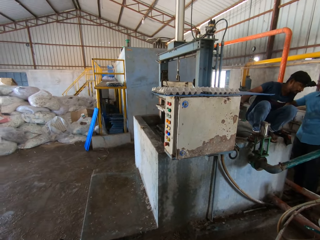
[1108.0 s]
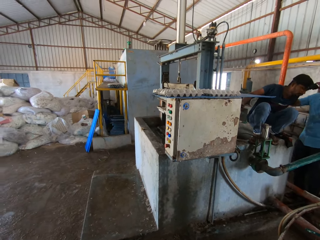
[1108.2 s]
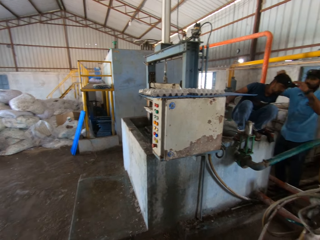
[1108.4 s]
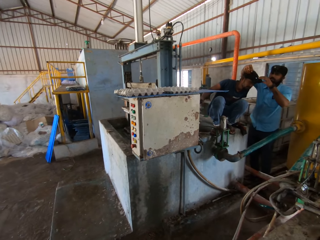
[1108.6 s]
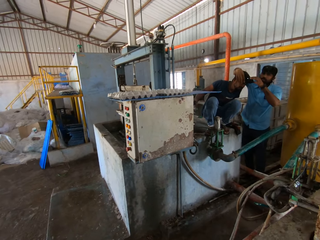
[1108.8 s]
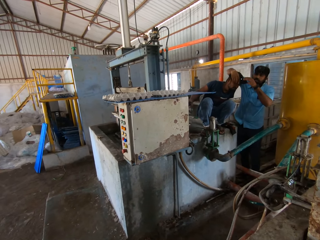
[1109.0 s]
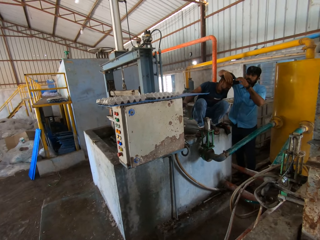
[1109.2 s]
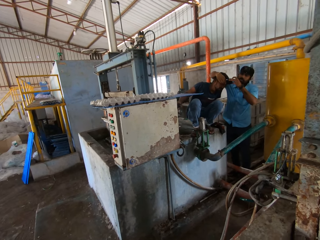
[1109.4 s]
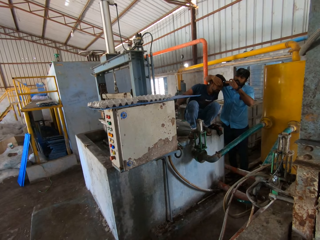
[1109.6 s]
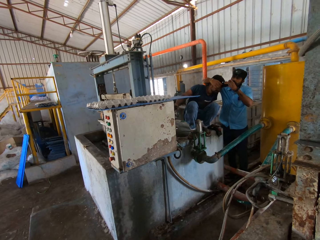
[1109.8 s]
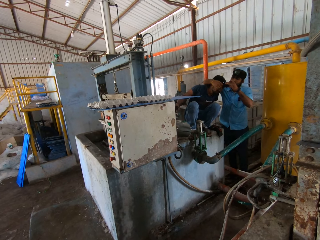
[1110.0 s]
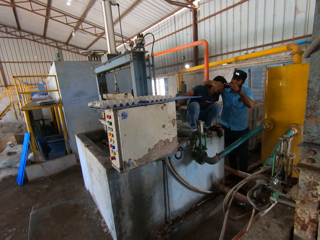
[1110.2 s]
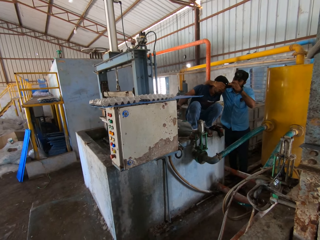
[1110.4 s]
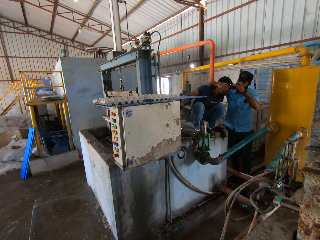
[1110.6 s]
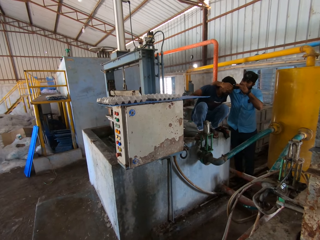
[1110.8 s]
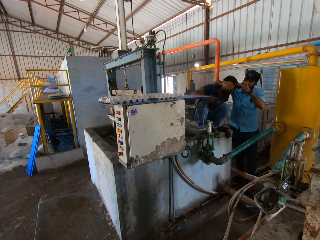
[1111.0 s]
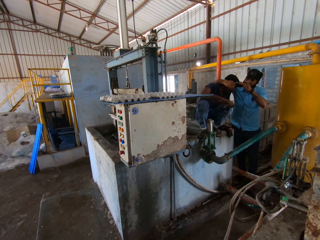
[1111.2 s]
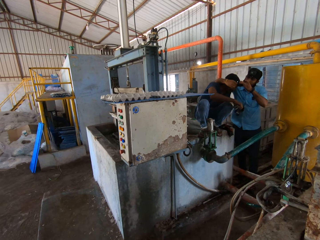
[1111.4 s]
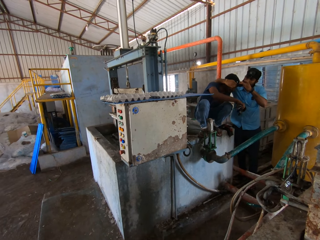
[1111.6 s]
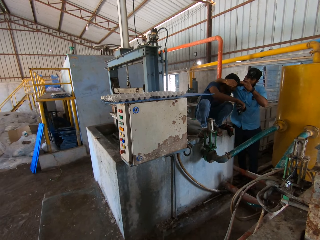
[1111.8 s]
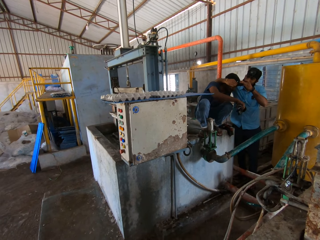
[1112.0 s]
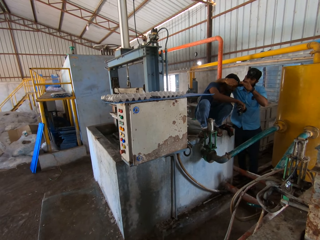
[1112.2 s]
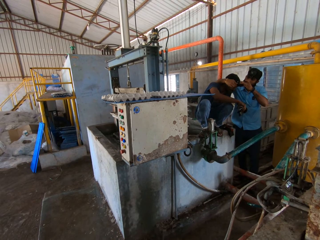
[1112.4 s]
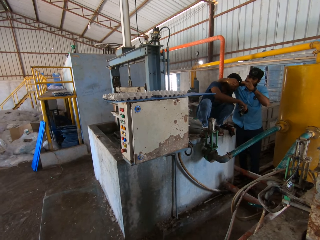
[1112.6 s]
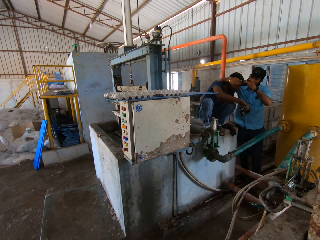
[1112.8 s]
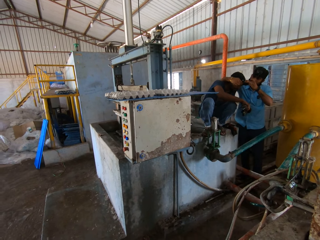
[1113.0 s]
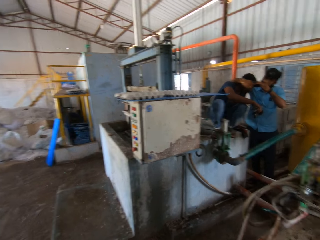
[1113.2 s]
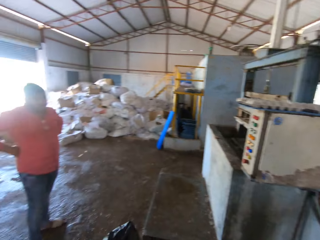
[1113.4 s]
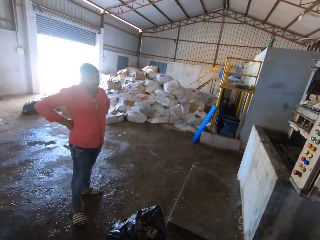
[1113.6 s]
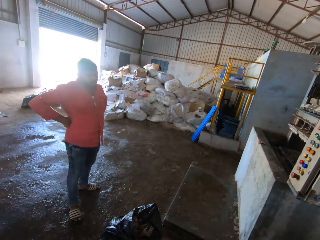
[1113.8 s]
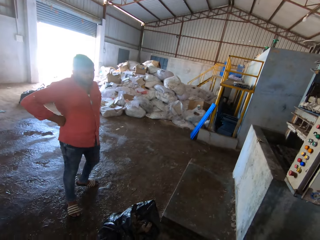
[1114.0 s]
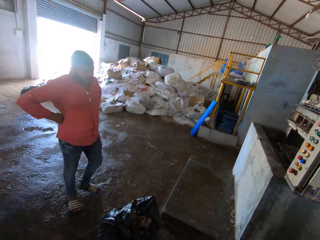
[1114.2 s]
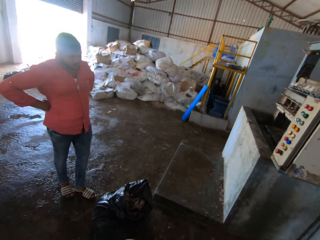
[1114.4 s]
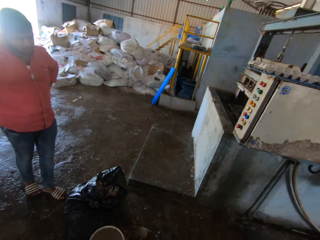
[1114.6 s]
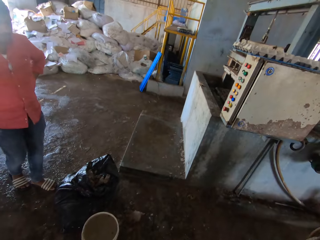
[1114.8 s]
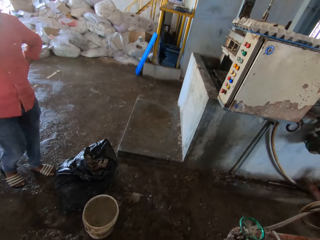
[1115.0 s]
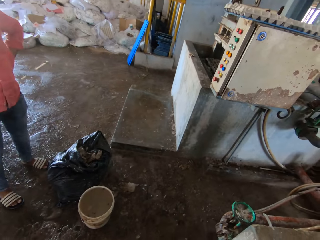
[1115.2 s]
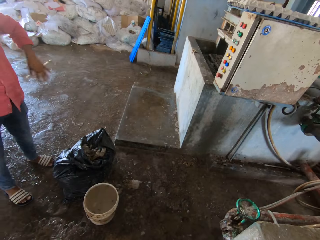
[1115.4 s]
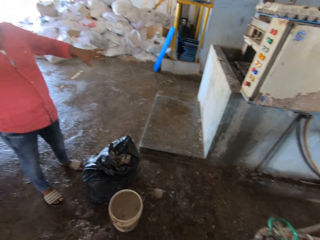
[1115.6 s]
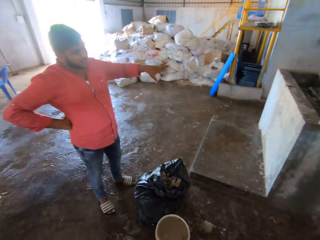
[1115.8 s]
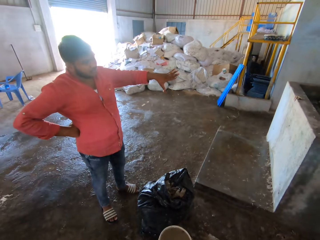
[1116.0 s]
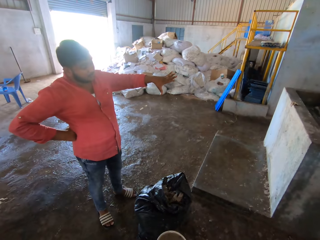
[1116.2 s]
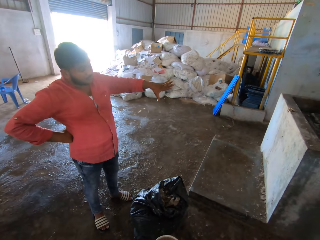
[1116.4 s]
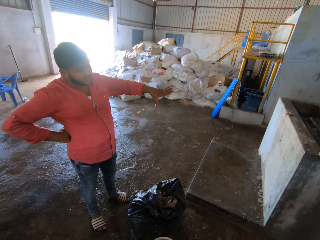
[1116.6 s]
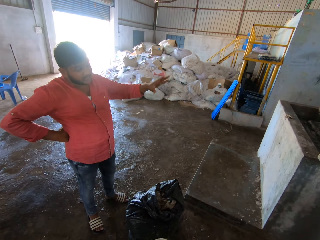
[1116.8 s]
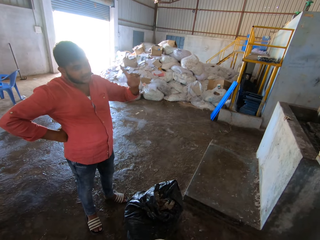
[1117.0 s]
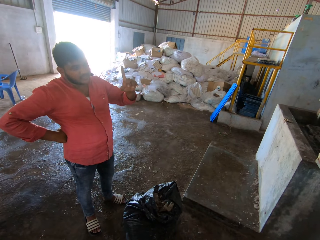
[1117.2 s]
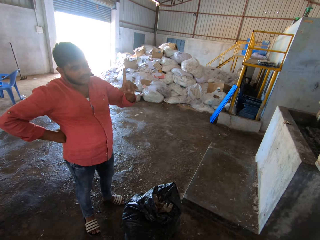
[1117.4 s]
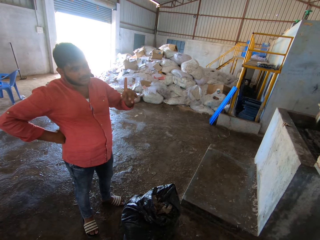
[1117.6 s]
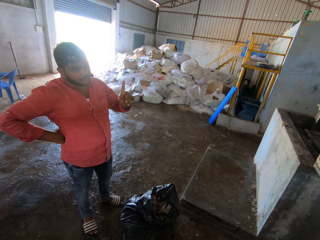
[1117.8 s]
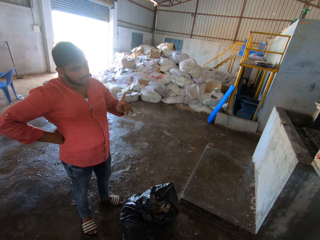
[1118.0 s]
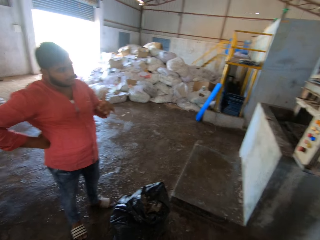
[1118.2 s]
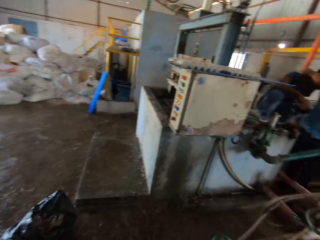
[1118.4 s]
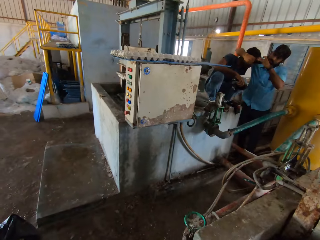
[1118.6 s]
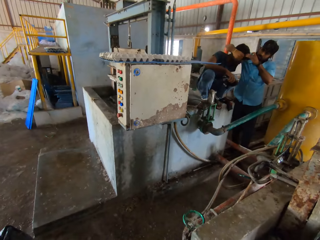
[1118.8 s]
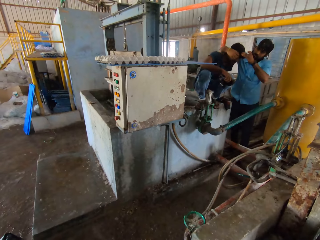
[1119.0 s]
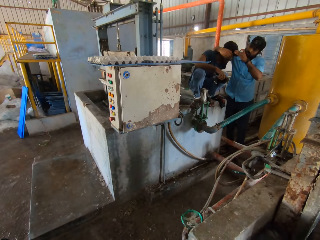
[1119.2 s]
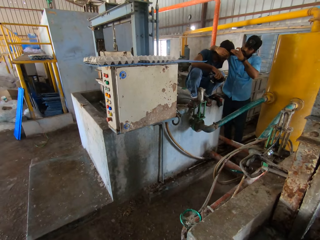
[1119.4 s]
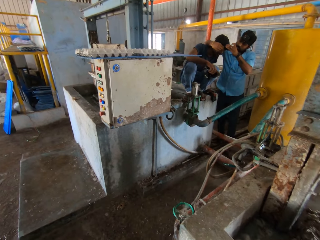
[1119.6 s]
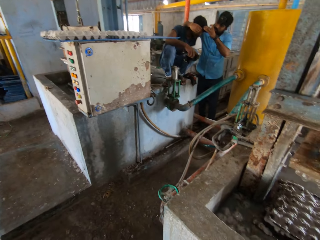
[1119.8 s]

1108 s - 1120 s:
A man looks at the machine. The camera wearer converses with the man. The man stretches his hand.

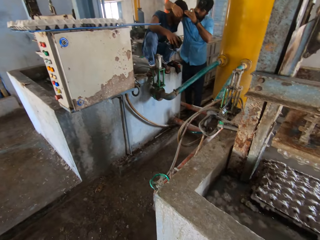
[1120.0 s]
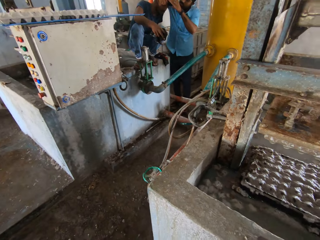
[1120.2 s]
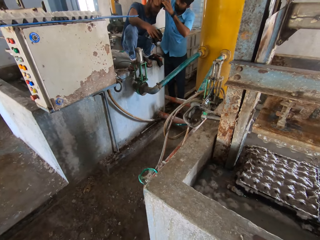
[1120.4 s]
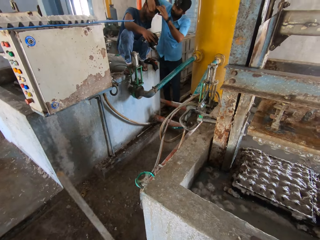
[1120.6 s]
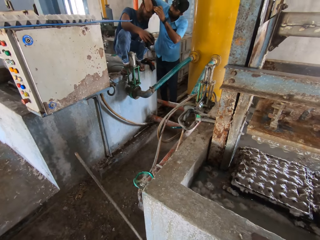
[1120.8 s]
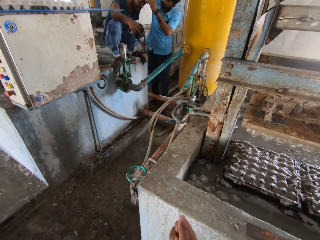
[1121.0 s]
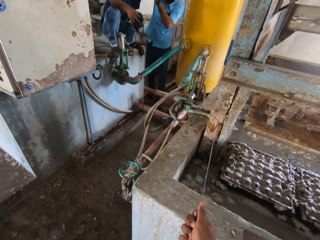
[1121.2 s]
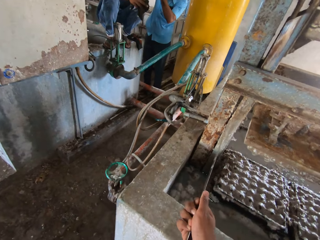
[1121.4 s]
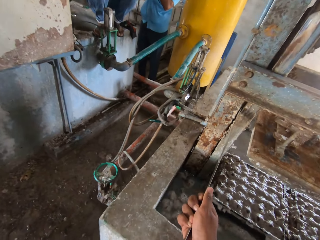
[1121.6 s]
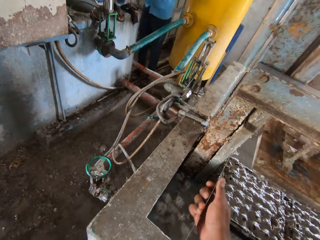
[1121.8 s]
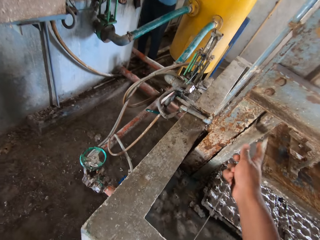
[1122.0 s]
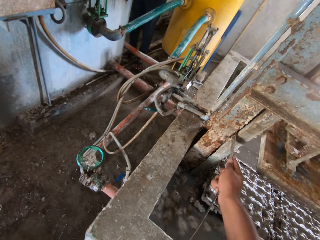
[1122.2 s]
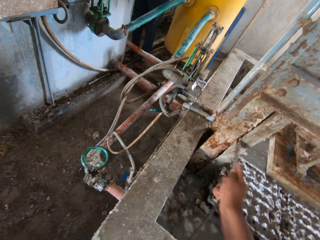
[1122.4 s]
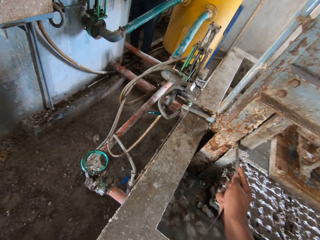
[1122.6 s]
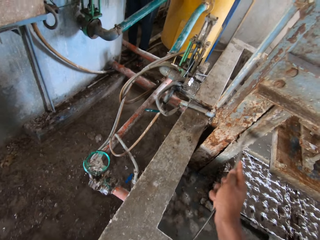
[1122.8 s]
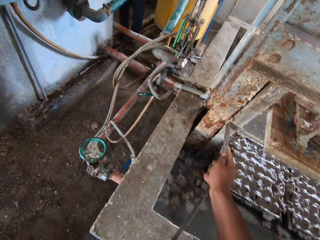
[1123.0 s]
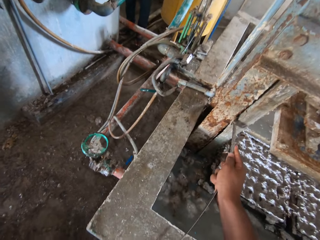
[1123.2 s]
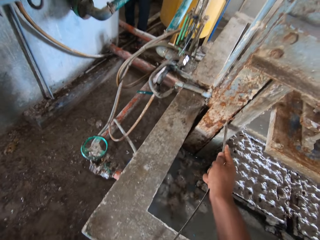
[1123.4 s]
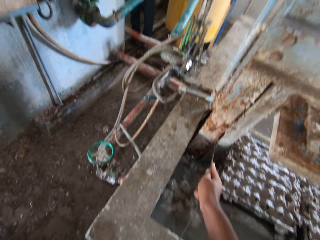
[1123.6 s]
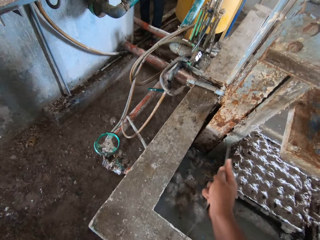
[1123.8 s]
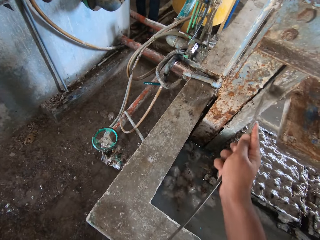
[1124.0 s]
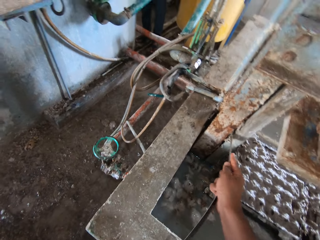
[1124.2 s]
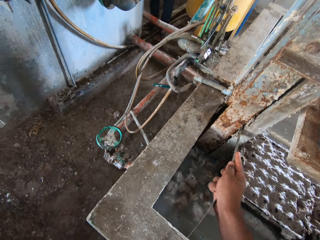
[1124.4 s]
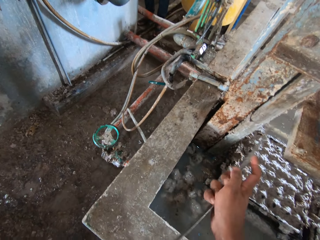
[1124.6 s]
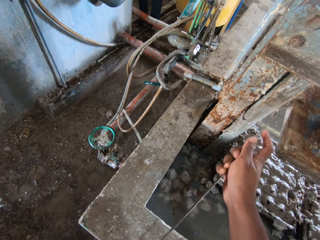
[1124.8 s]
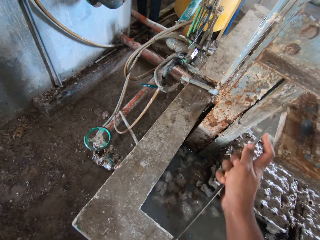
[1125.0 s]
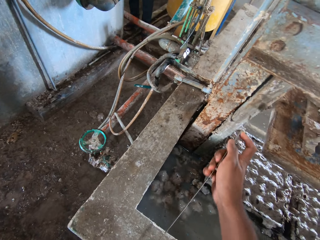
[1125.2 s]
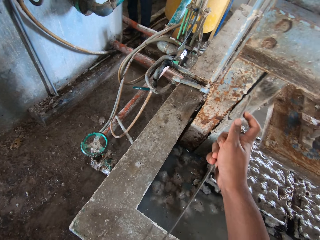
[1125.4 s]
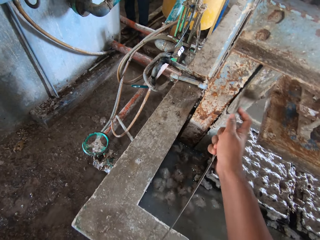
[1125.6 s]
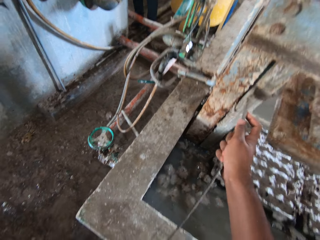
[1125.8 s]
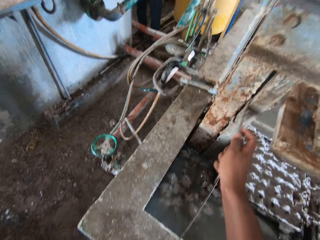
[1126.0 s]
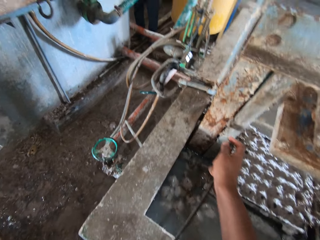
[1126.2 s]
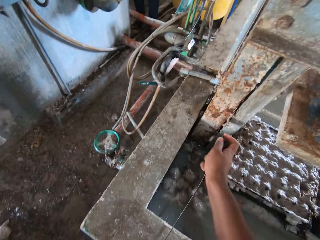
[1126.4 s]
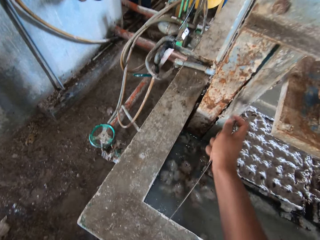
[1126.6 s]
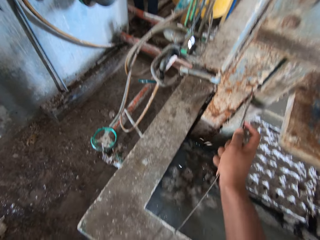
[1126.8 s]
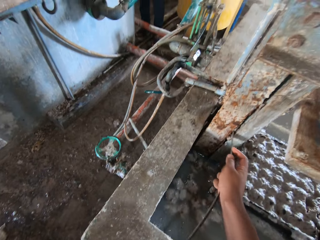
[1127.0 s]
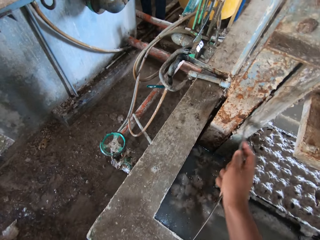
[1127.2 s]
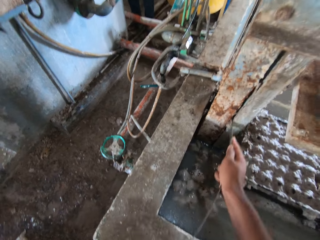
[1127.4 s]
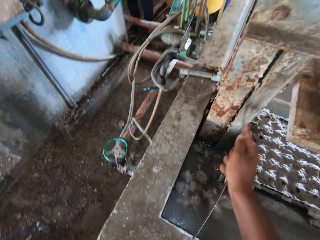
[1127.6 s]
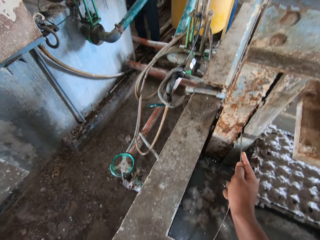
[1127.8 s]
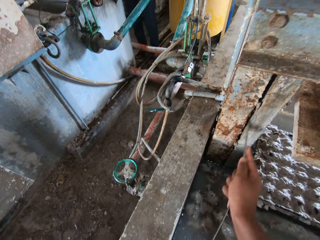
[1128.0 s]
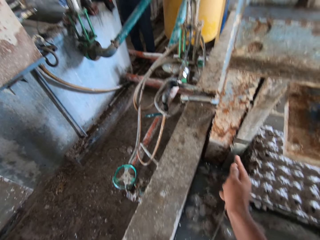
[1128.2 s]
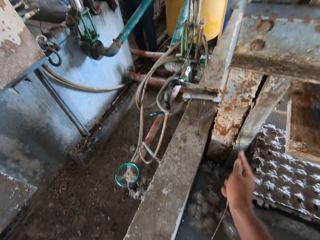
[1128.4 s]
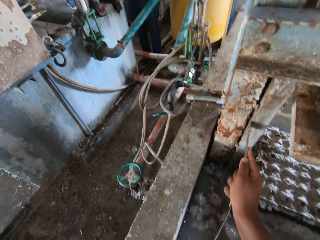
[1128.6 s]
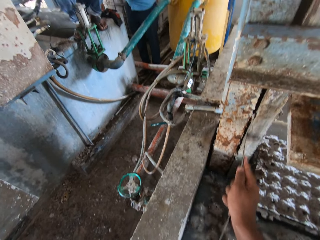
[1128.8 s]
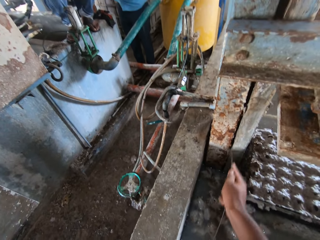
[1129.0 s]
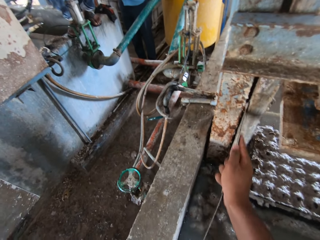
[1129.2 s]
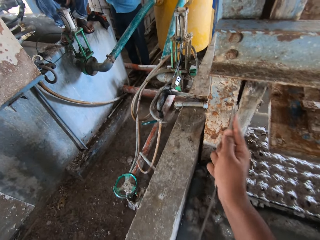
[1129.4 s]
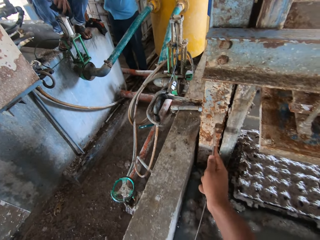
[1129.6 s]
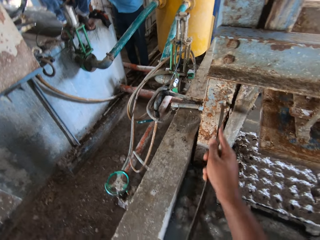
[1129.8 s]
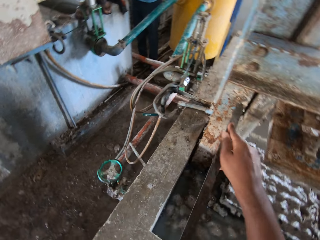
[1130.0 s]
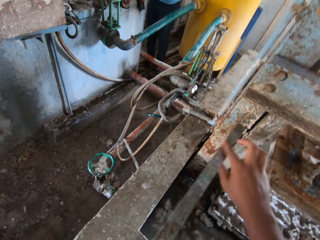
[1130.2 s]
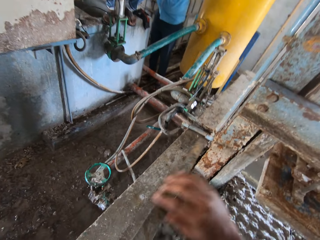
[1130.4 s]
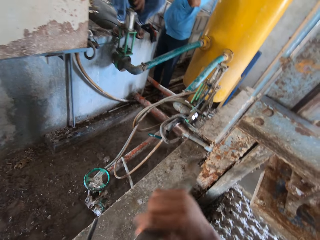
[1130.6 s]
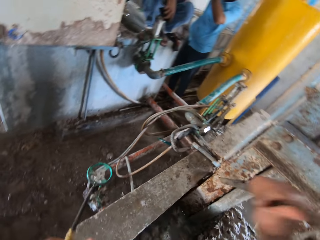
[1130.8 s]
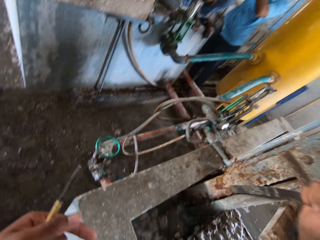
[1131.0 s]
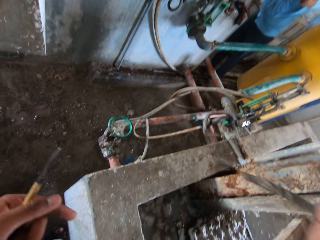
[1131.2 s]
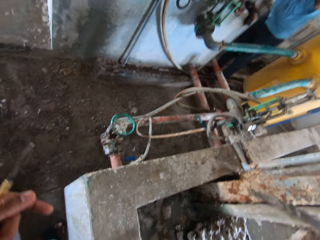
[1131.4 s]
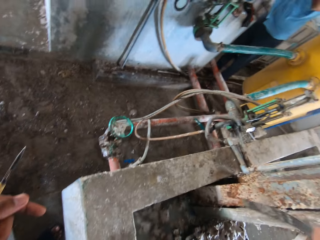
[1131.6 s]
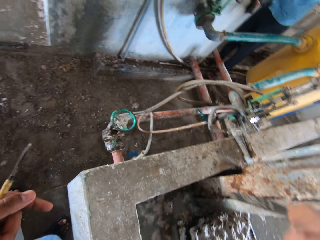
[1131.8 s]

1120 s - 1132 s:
The camera wearer rubs the metal rod in the machine. They clean the machine with a metal.
